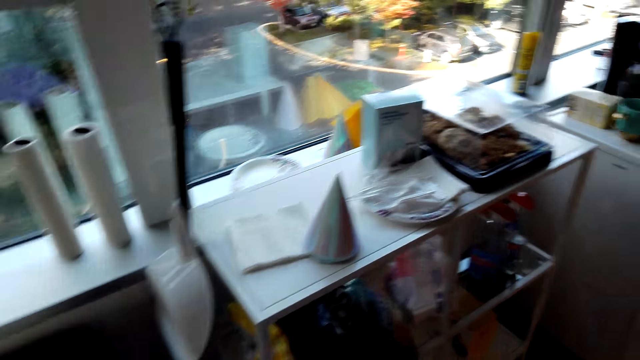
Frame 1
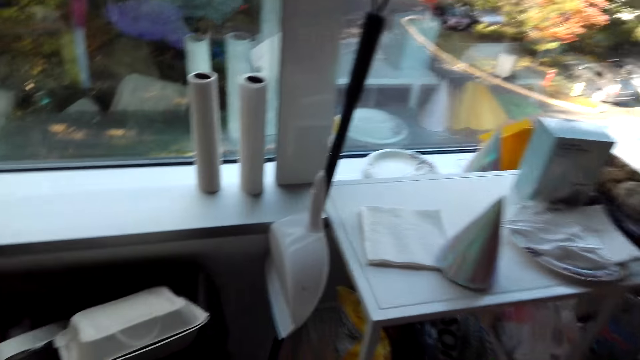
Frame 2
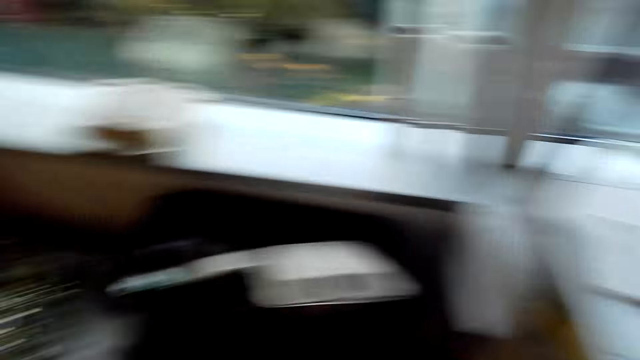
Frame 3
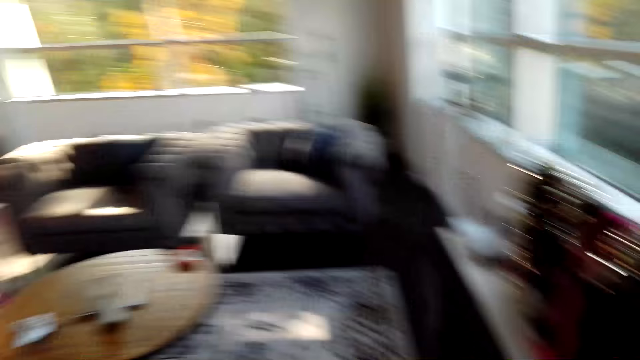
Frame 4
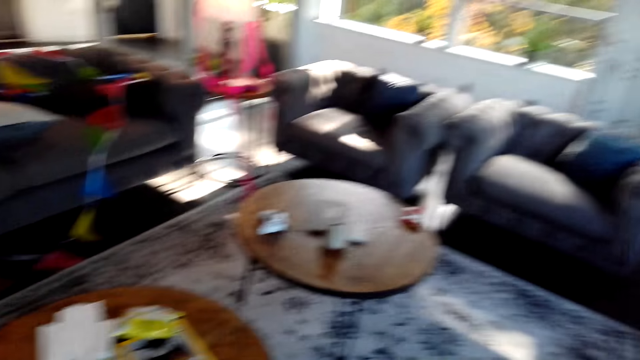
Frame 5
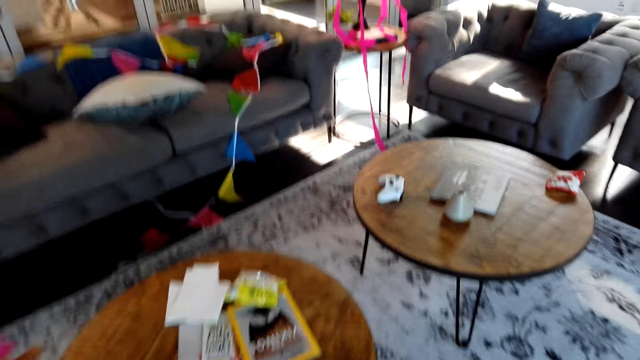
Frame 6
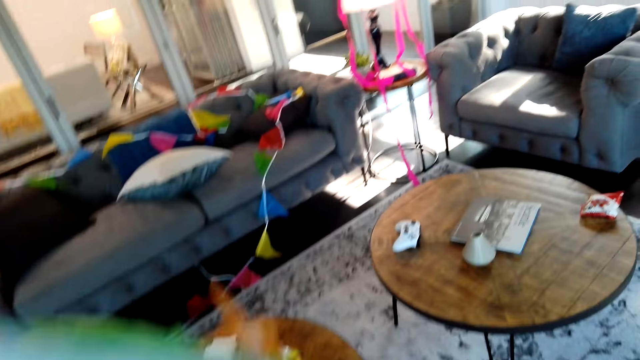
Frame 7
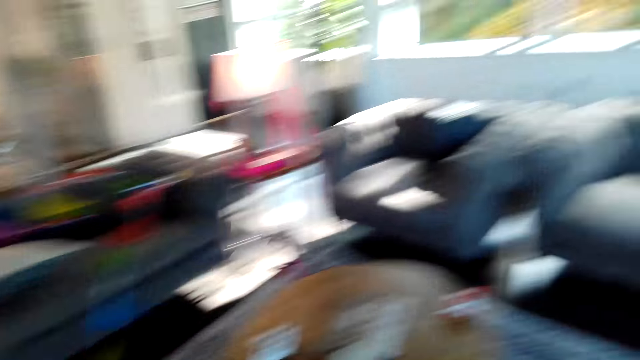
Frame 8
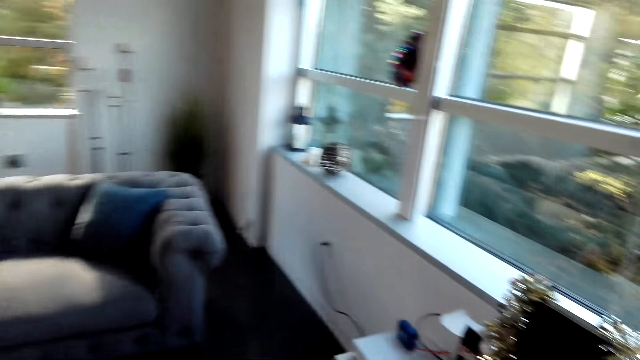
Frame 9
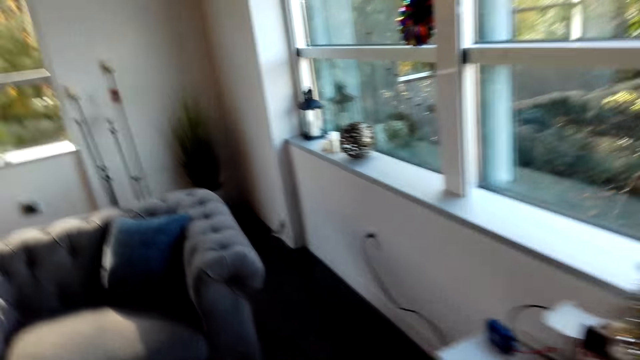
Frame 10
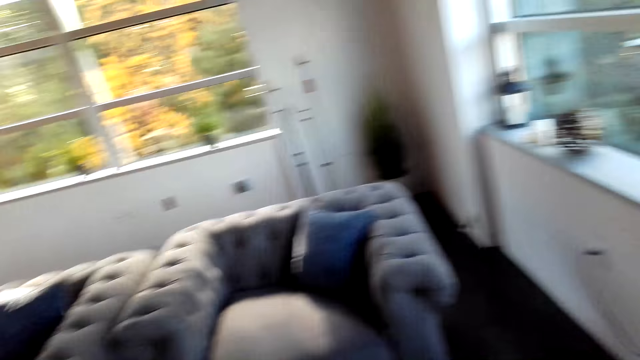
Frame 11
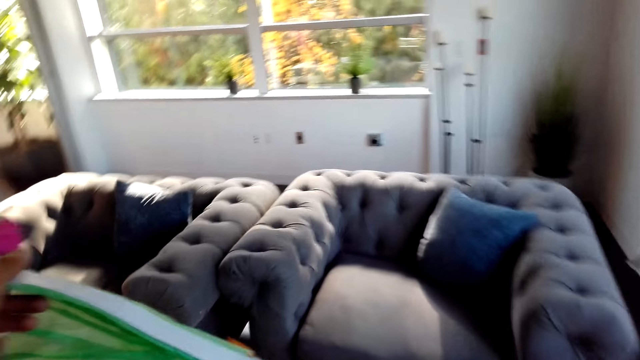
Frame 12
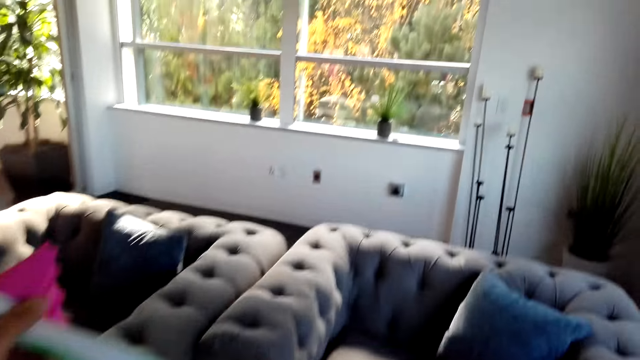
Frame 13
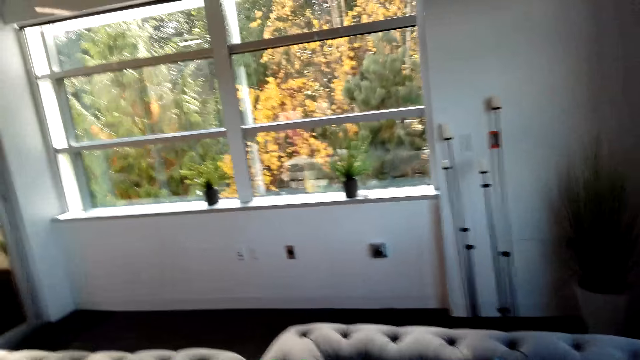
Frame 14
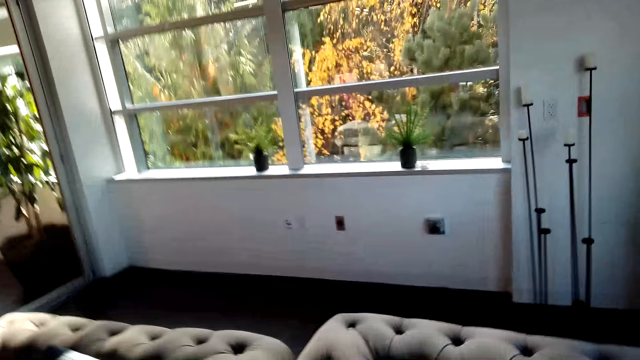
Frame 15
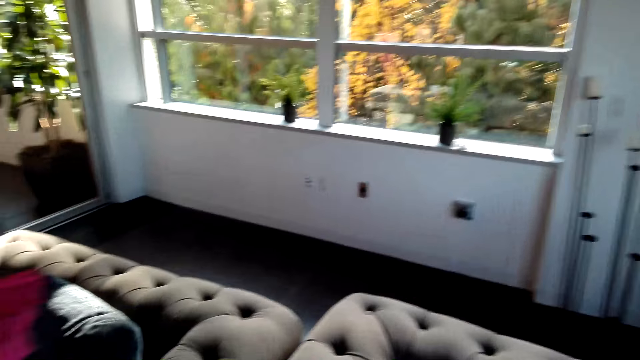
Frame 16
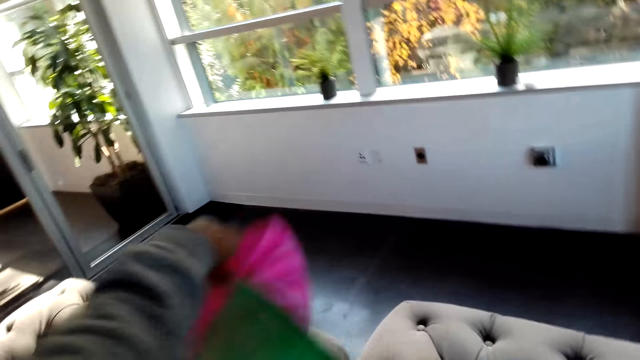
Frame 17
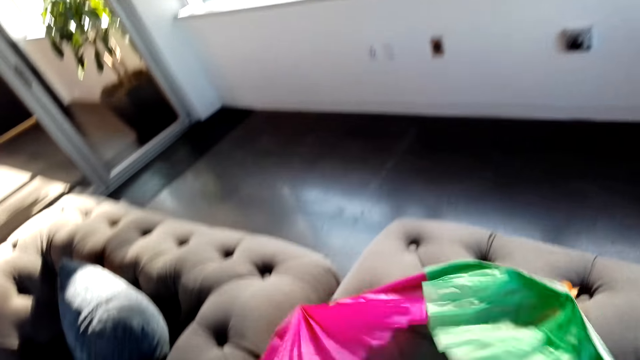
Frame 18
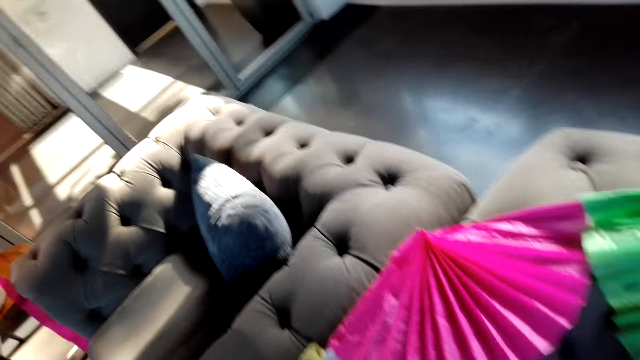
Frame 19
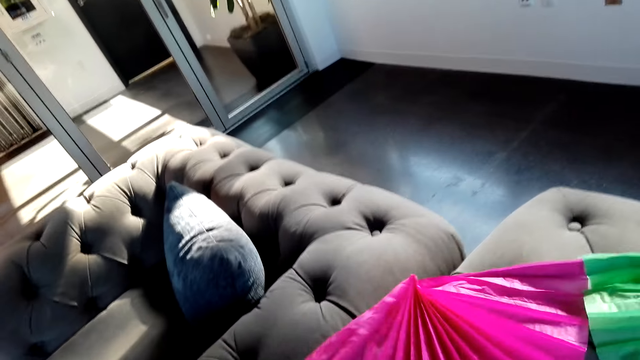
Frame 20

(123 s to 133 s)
The camera wearer looks around the house. They move in the room. They place the decorating cloth on the seat.

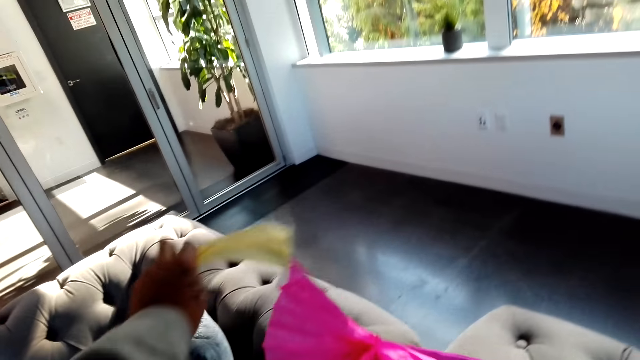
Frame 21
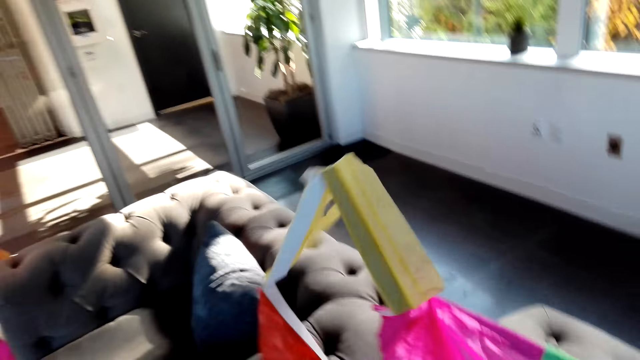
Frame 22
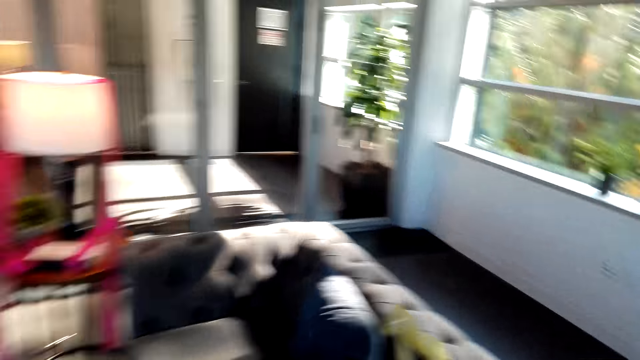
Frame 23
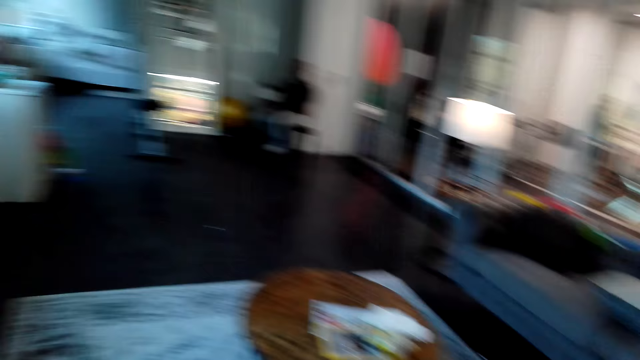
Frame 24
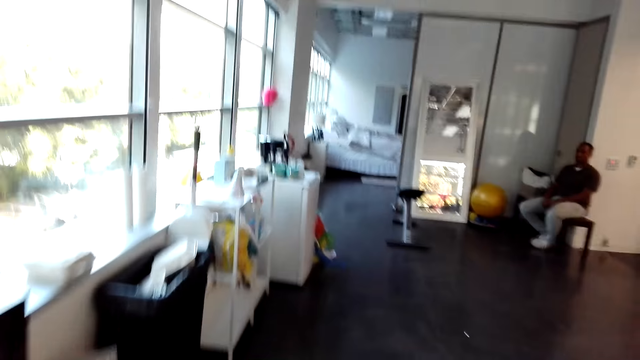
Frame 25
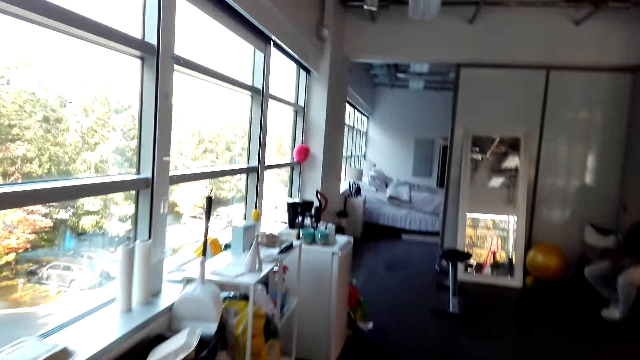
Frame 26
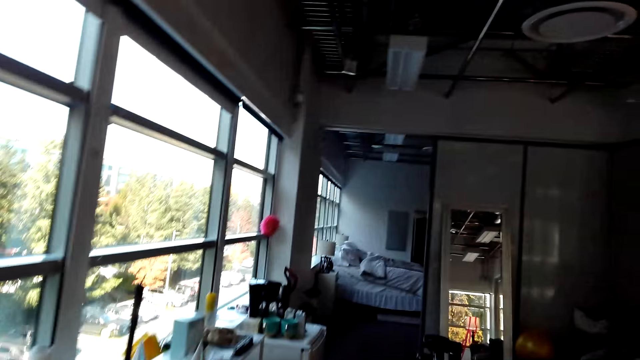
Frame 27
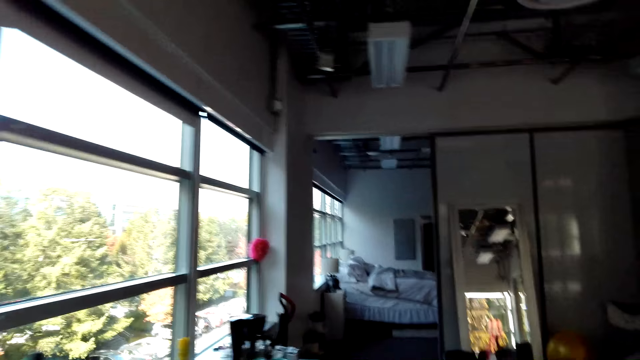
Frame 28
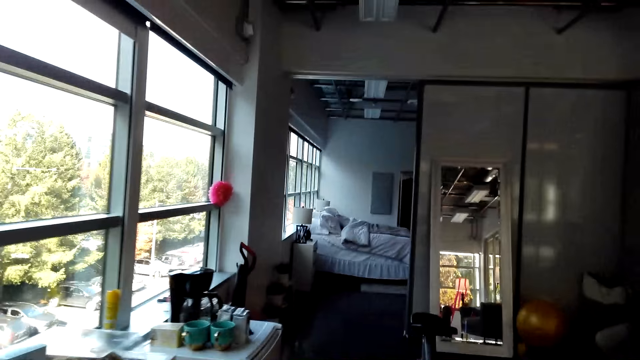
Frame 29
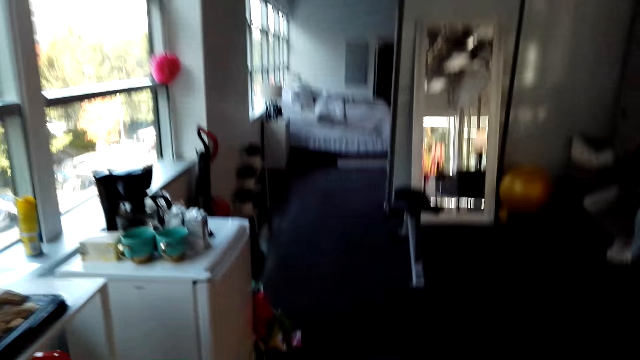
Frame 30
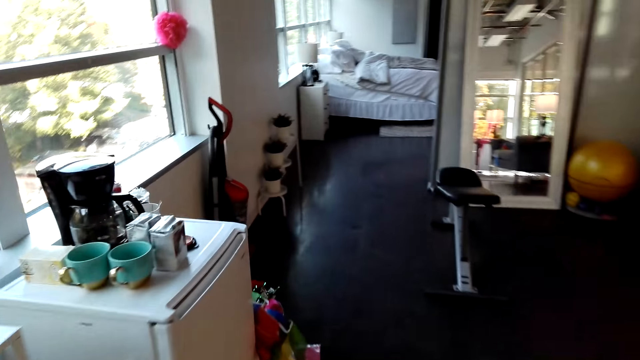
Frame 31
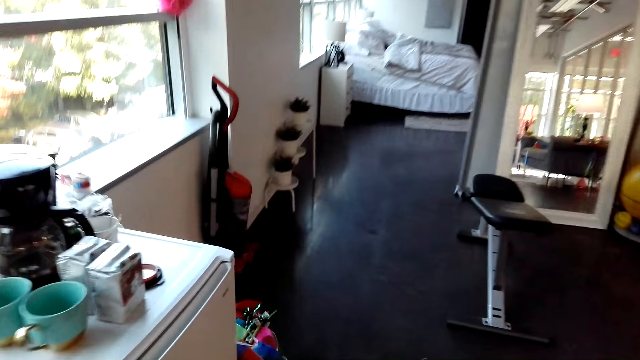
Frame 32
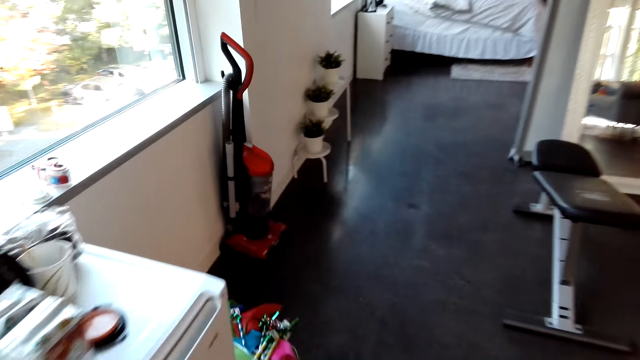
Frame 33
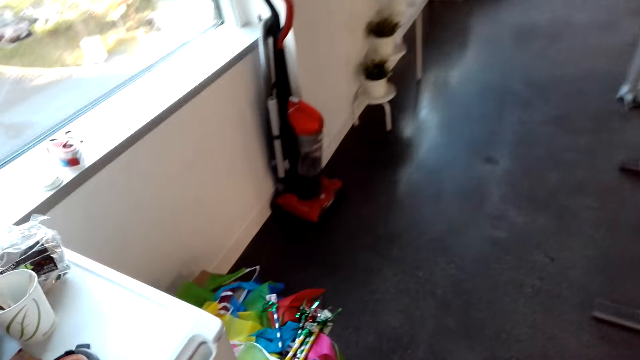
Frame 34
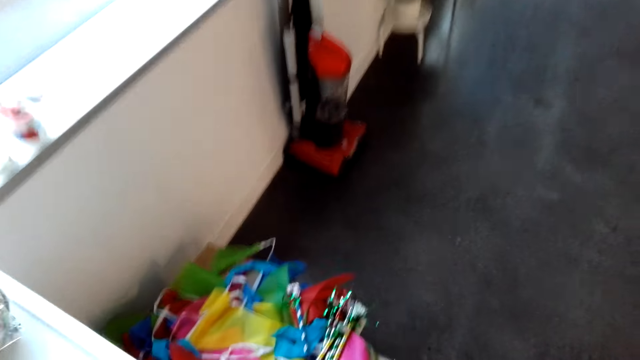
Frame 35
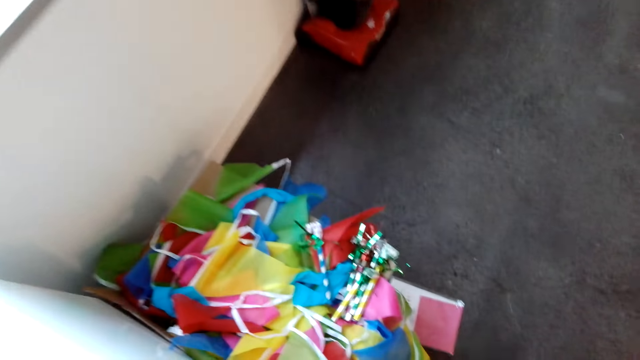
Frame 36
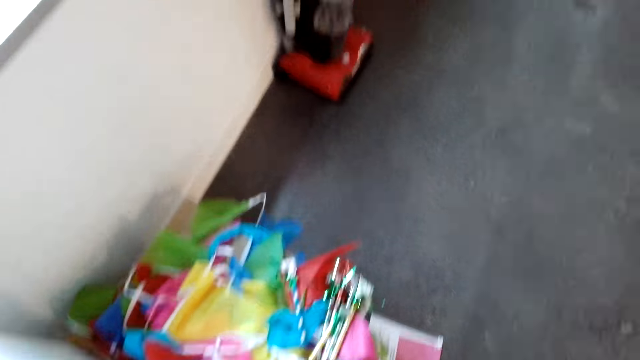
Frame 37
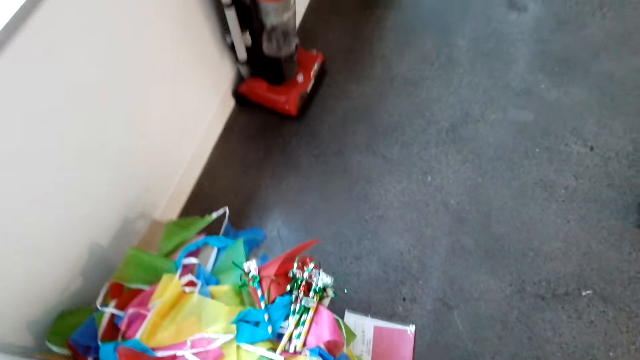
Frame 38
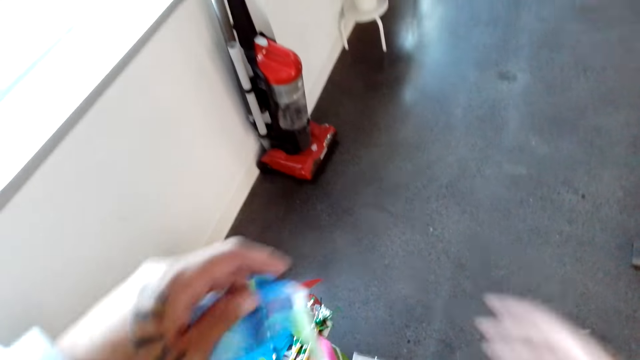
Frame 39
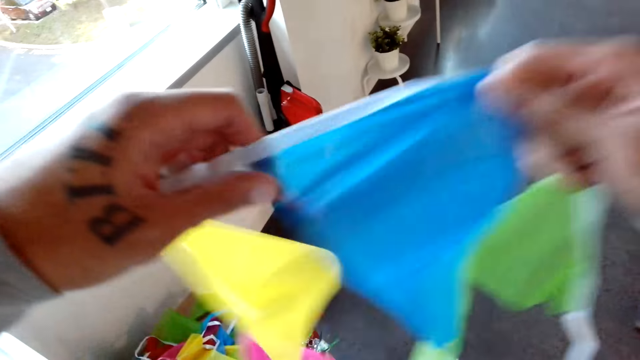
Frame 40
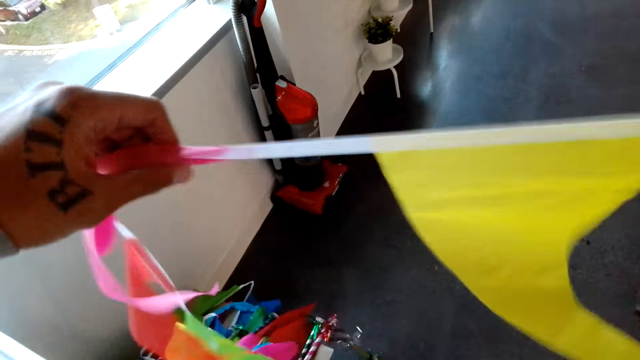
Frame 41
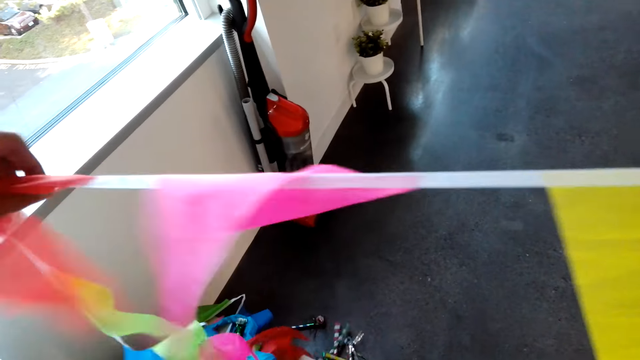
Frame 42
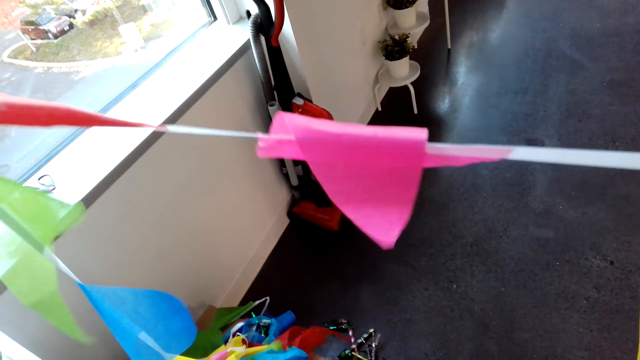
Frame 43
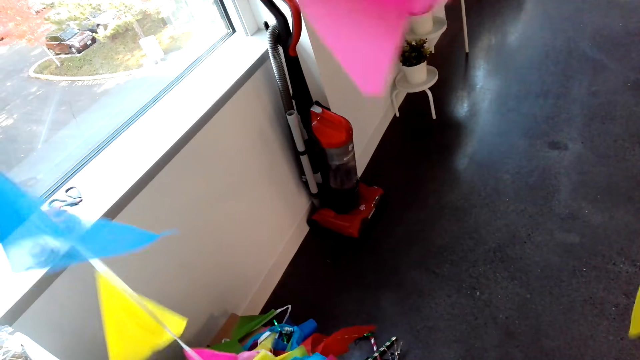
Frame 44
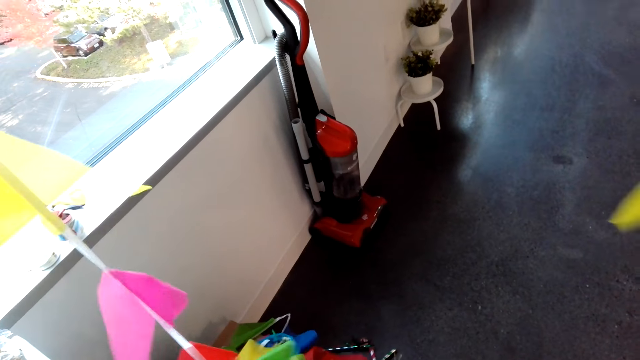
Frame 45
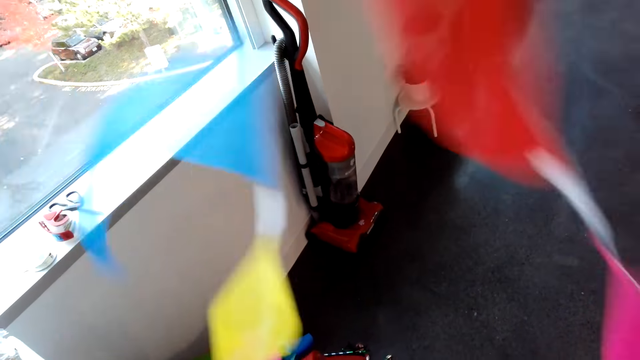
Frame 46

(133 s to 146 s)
The camera wearer looks around the room and walks around the house. A man sits on a chair. The camera wearer walks around the house and converses with the man. They pick up the decoration and look at the decorating ribbon.
